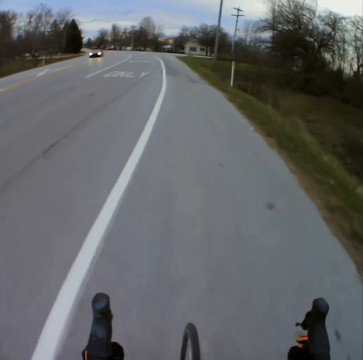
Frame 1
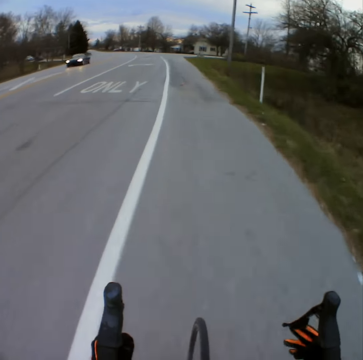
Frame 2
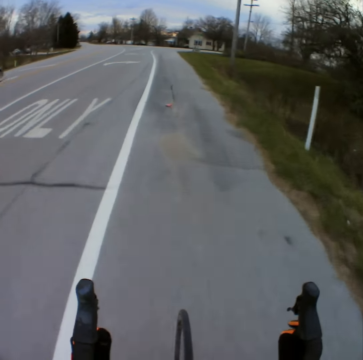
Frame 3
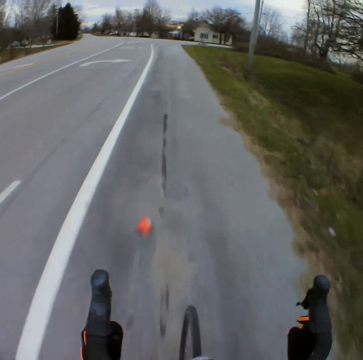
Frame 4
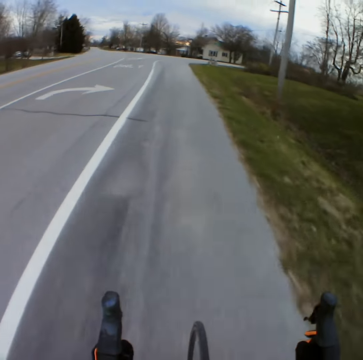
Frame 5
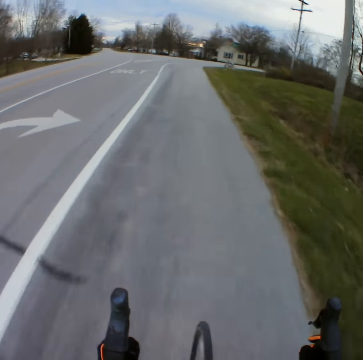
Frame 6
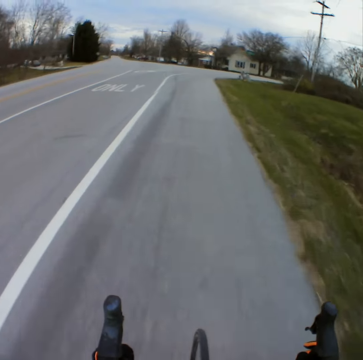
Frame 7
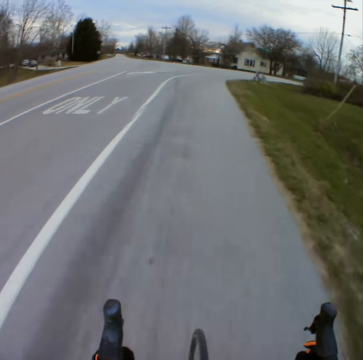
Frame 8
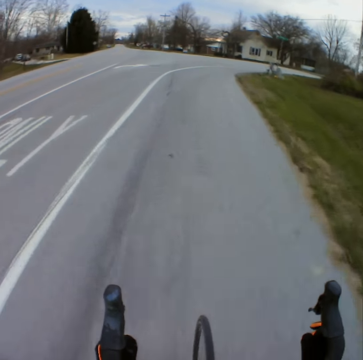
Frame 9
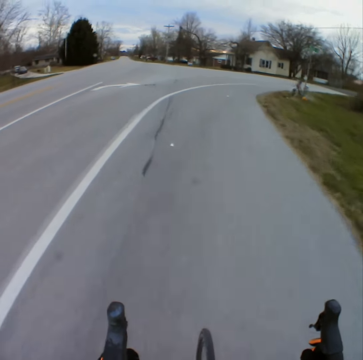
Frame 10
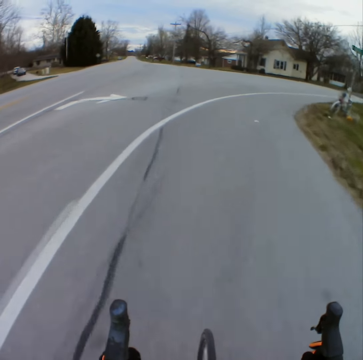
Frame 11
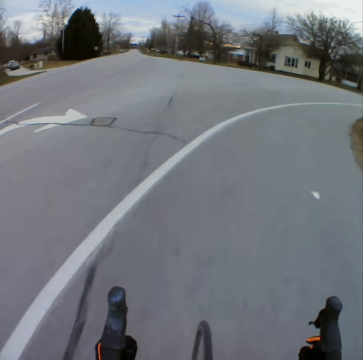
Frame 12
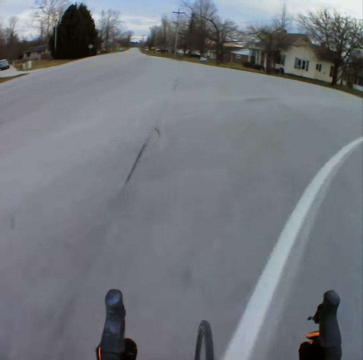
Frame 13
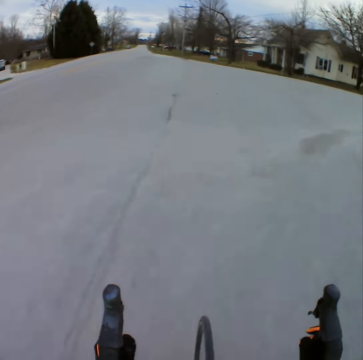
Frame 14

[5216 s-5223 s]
The camera wearer overtakes the car.

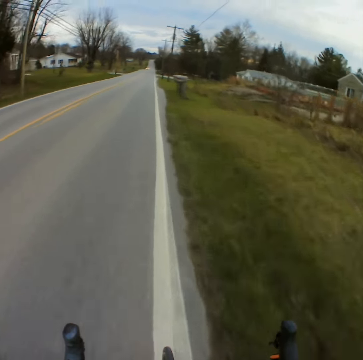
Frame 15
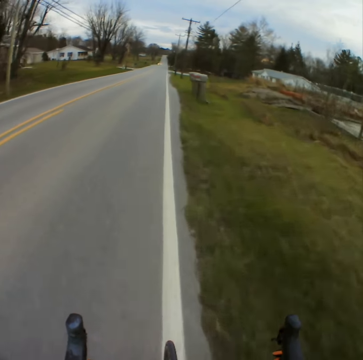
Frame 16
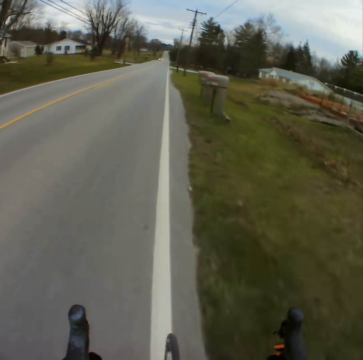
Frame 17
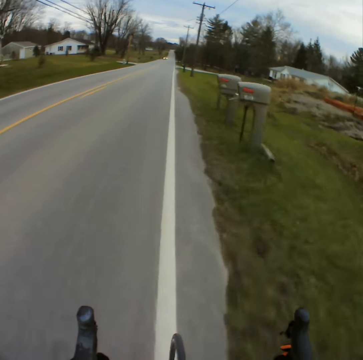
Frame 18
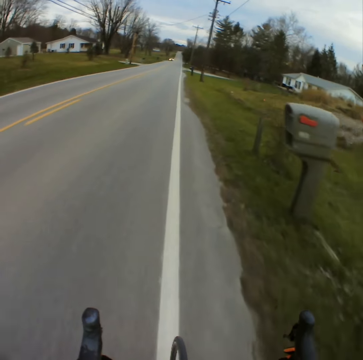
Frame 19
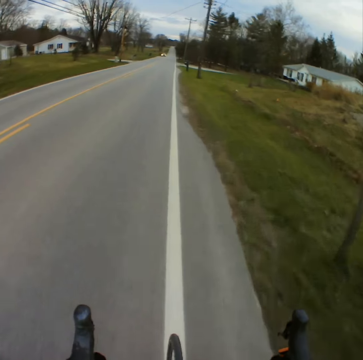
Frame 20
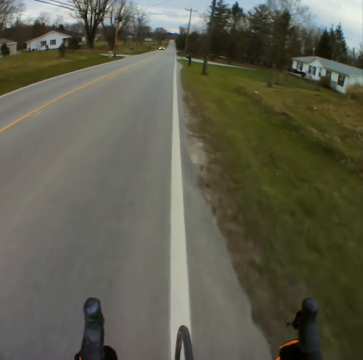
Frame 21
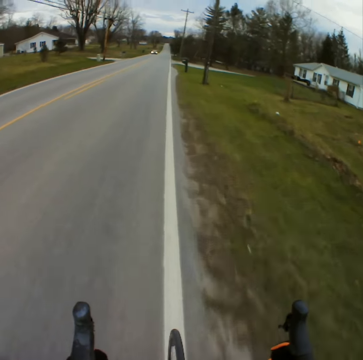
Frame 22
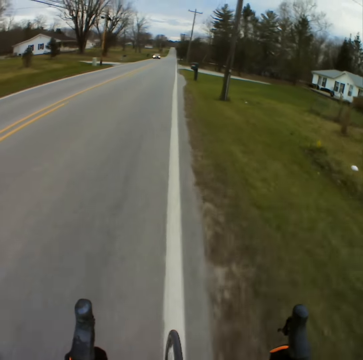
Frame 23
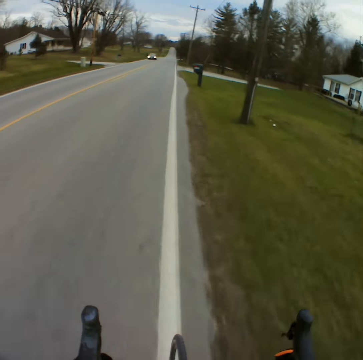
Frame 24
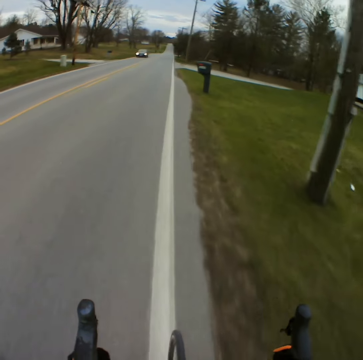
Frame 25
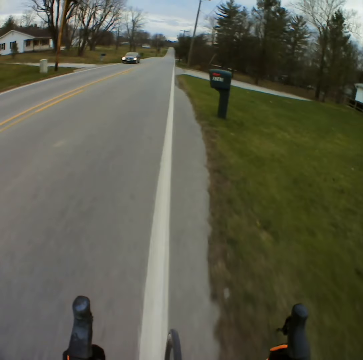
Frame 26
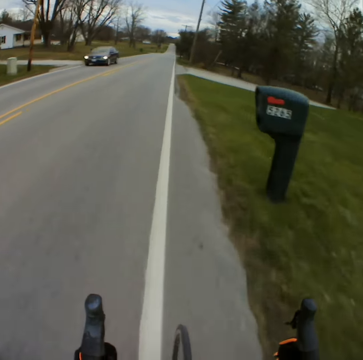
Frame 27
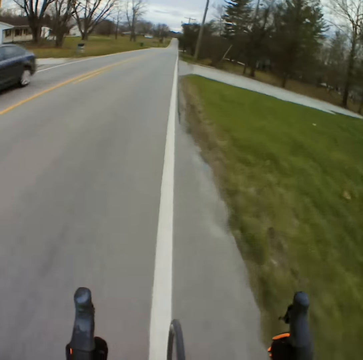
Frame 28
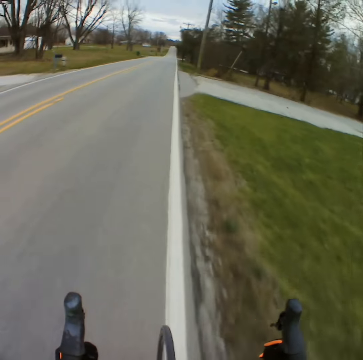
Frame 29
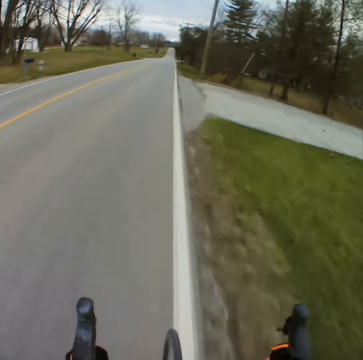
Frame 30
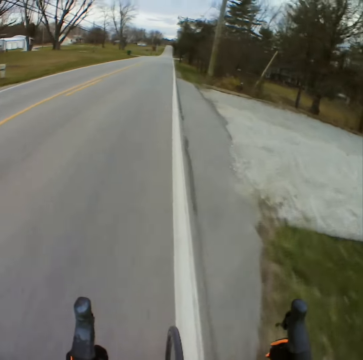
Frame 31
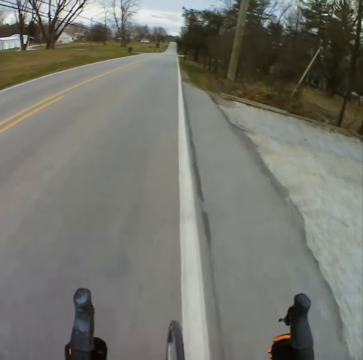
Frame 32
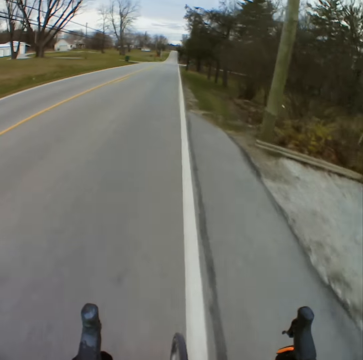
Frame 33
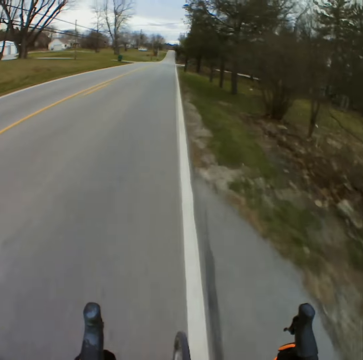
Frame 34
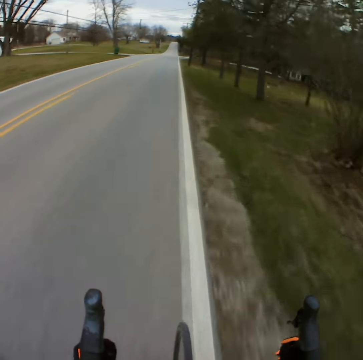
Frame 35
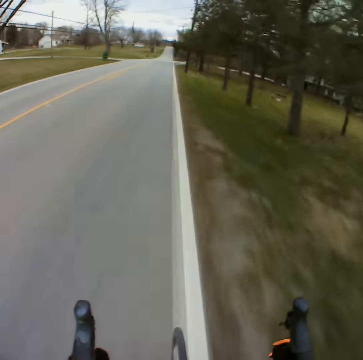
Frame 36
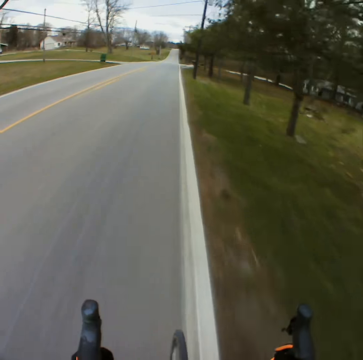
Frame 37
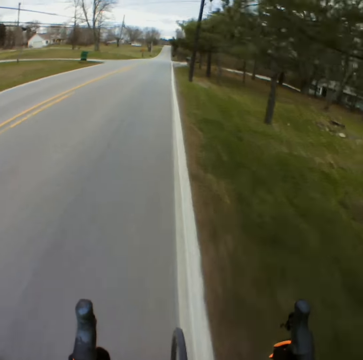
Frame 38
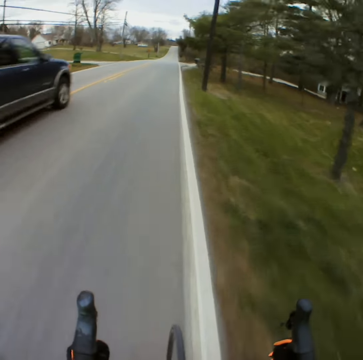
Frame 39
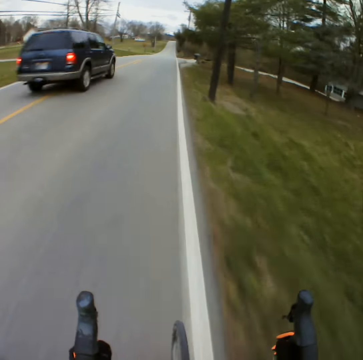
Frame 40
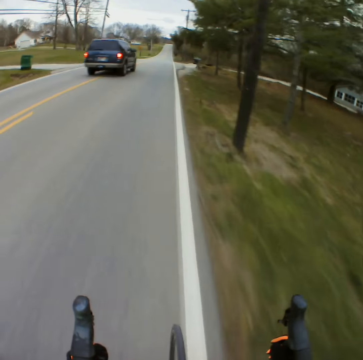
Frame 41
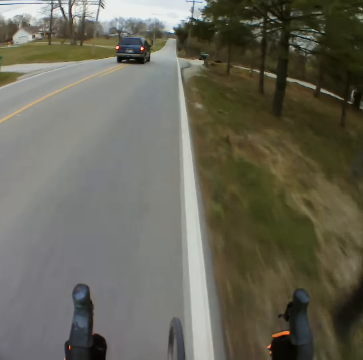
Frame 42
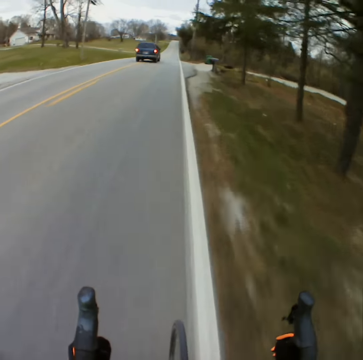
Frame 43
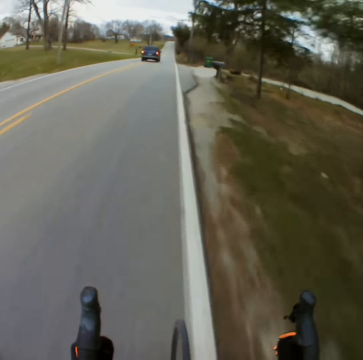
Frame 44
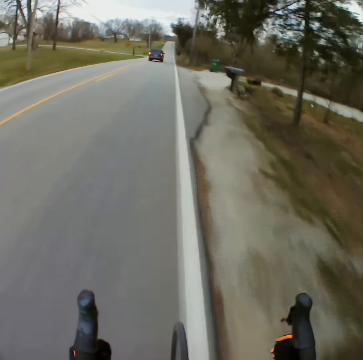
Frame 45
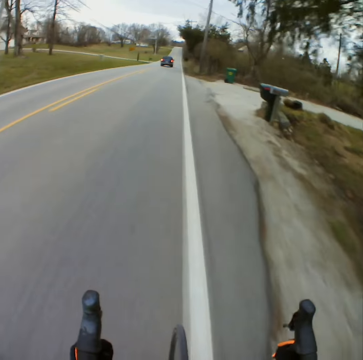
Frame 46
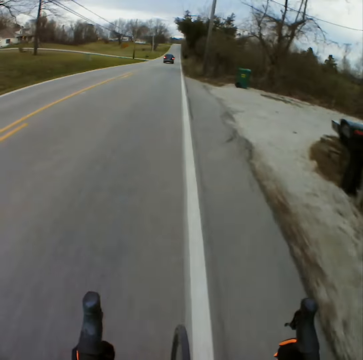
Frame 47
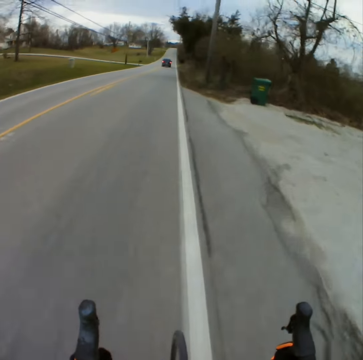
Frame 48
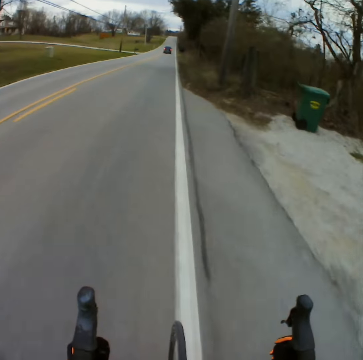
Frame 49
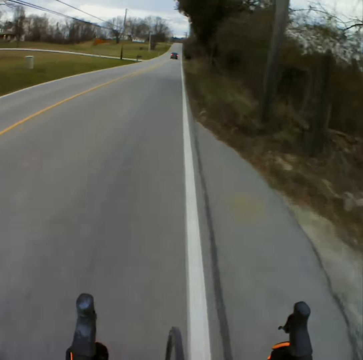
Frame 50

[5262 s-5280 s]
The camera wearer approaches the car in front. They overtake the car. They overtake by the car.

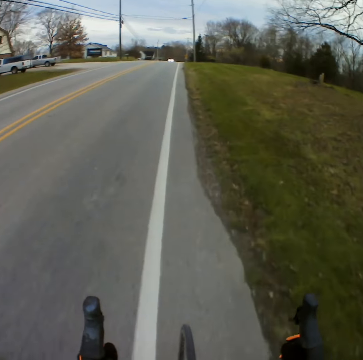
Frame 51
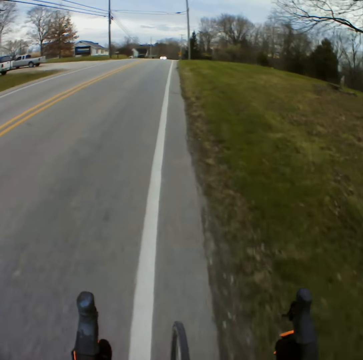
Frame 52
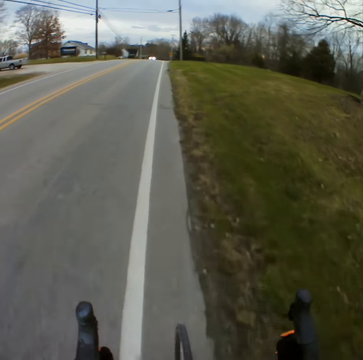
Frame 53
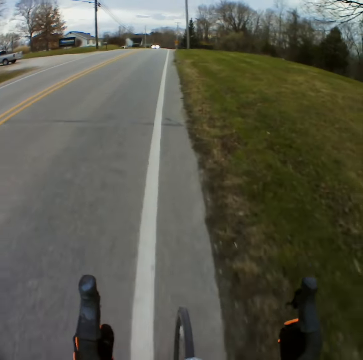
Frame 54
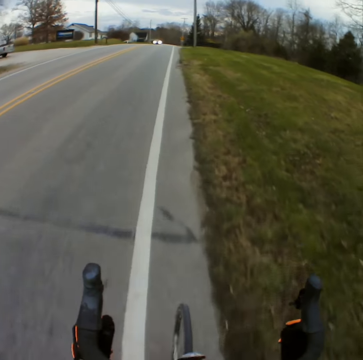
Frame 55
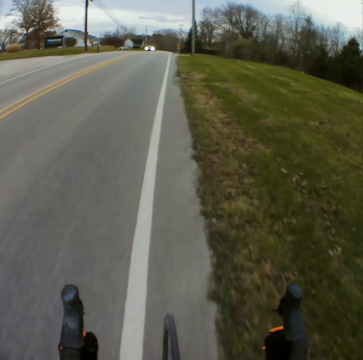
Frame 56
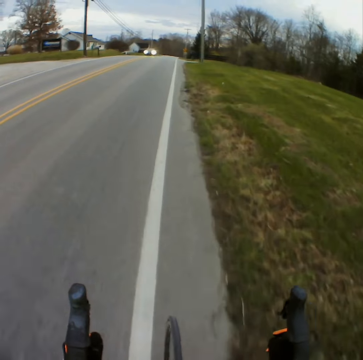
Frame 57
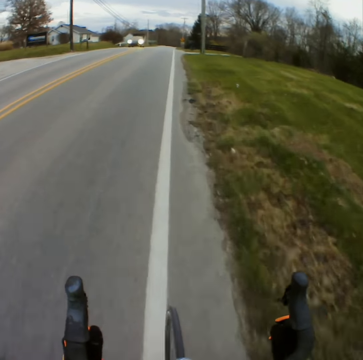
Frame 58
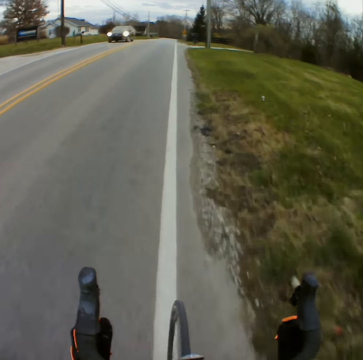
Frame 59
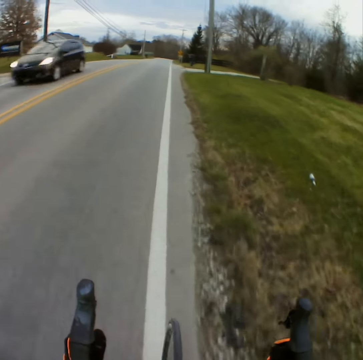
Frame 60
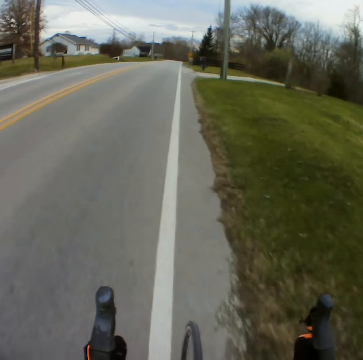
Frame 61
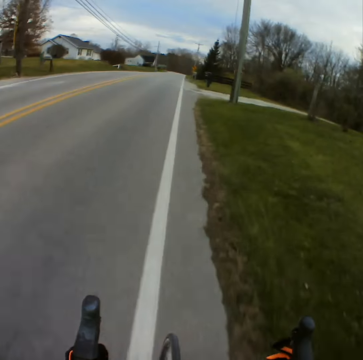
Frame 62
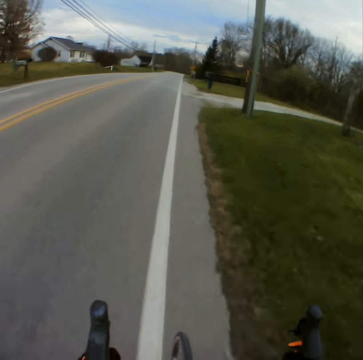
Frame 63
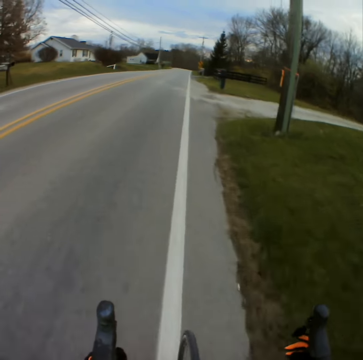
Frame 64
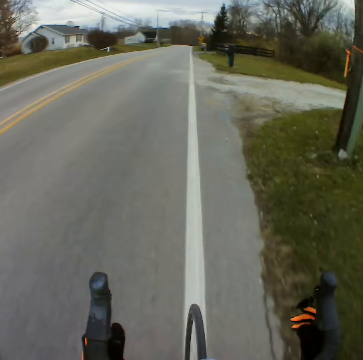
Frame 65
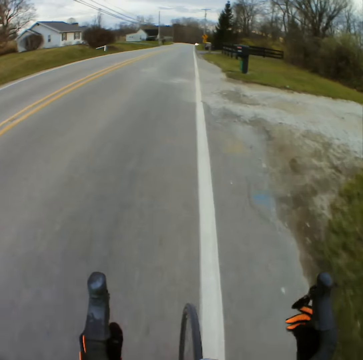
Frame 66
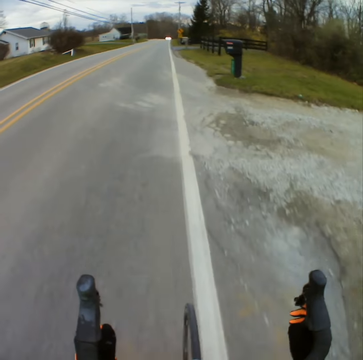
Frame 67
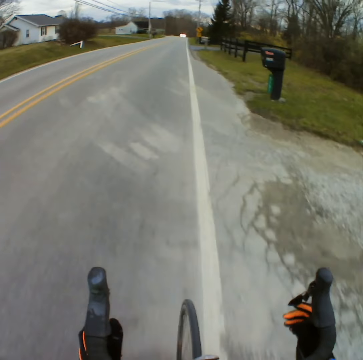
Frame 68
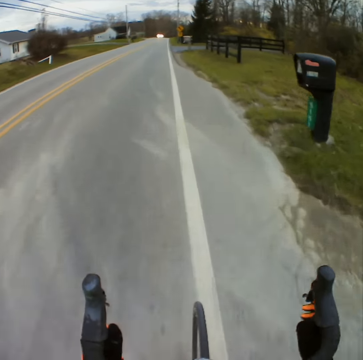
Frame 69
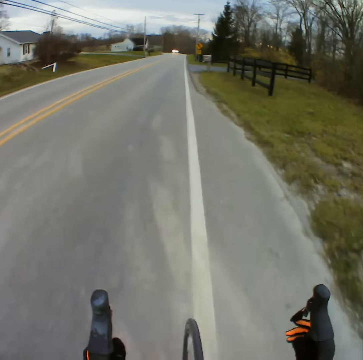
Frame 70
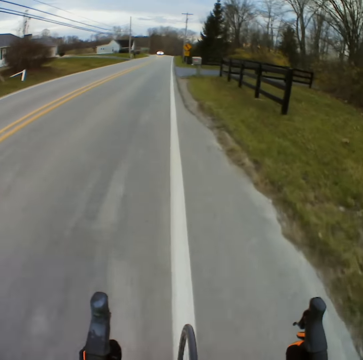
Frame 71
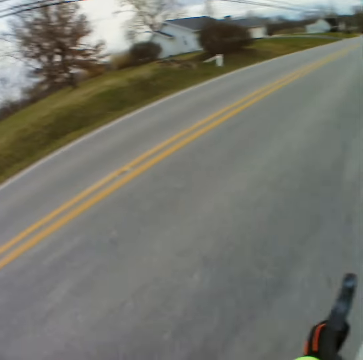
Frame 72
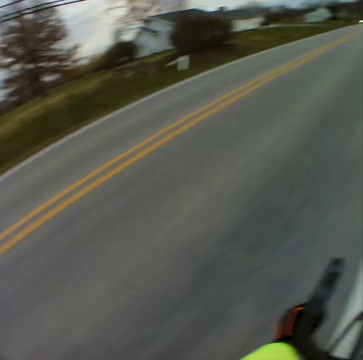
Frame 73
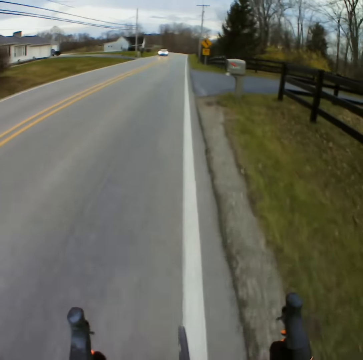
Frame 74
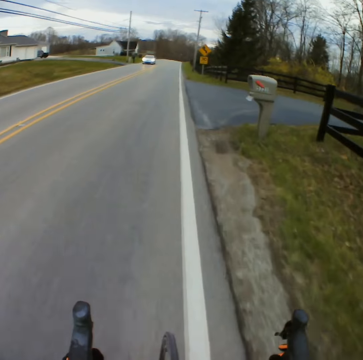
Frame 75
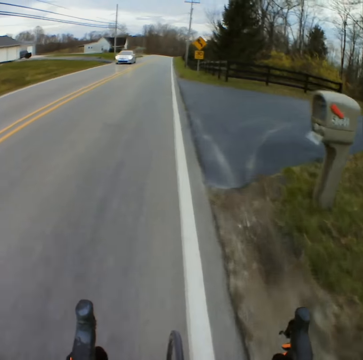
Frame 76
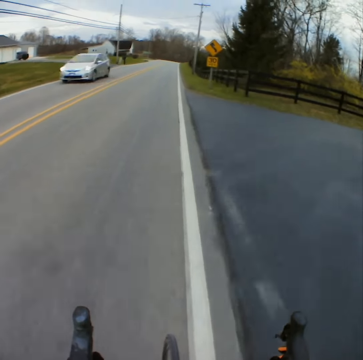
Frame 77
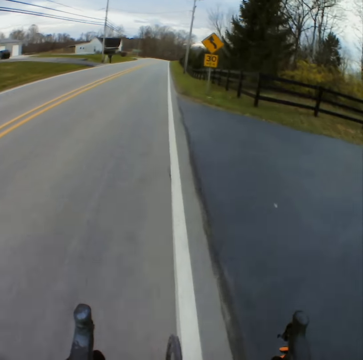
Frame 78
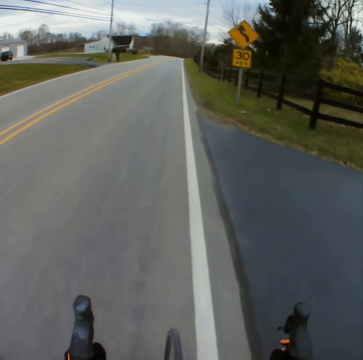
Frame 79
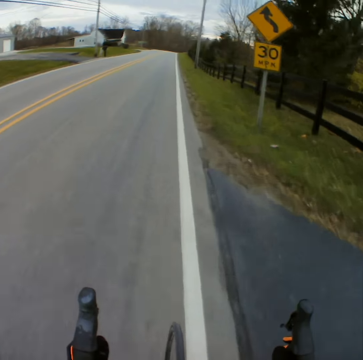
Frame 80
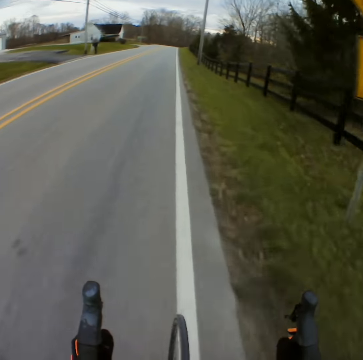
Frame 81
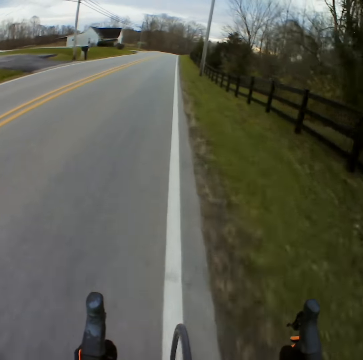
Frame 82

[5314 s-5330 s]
The camera wearer approaches the car in front. They overtake by the car. They approach the car in front. They overtake the car.
